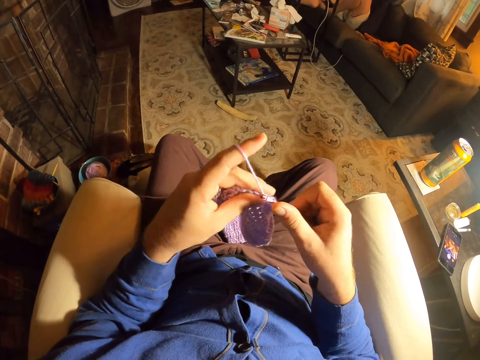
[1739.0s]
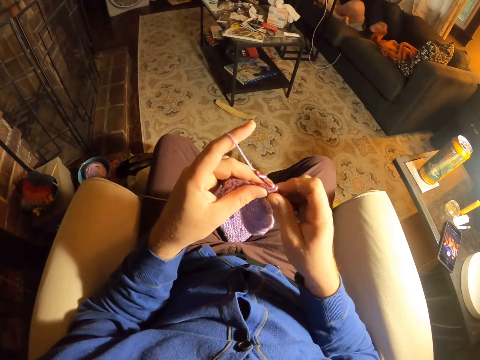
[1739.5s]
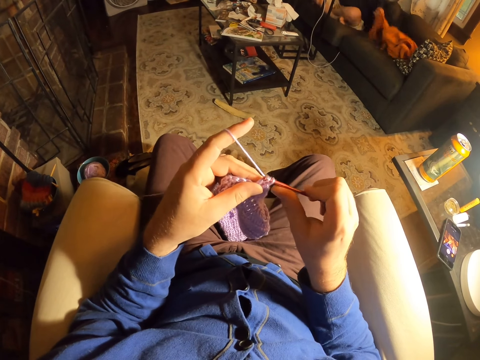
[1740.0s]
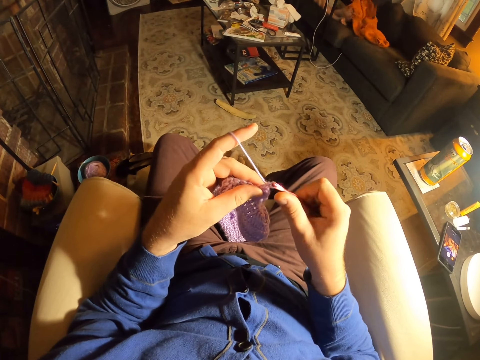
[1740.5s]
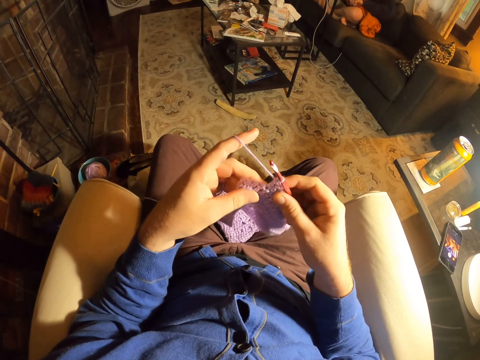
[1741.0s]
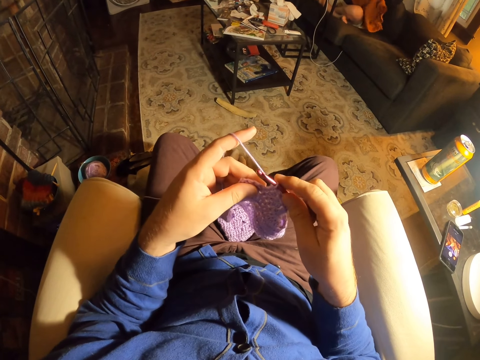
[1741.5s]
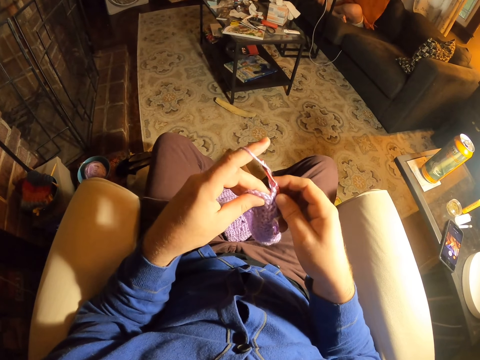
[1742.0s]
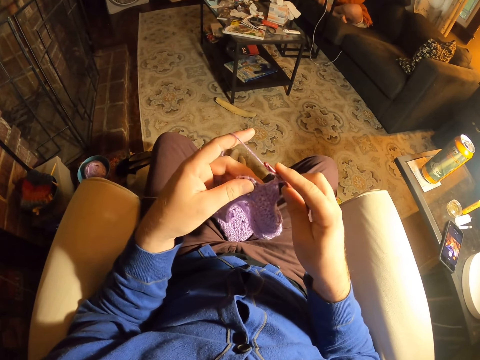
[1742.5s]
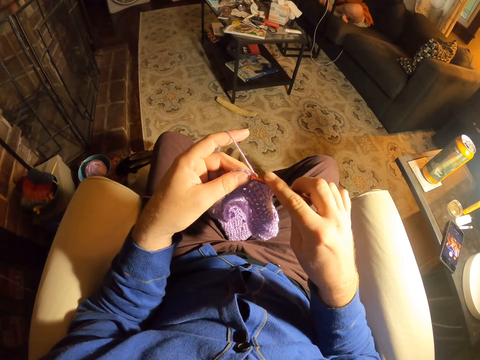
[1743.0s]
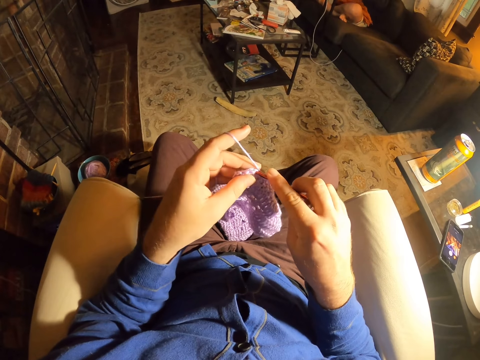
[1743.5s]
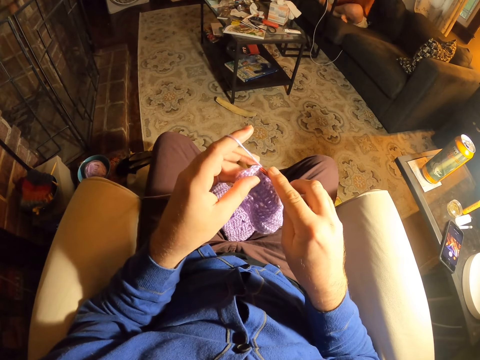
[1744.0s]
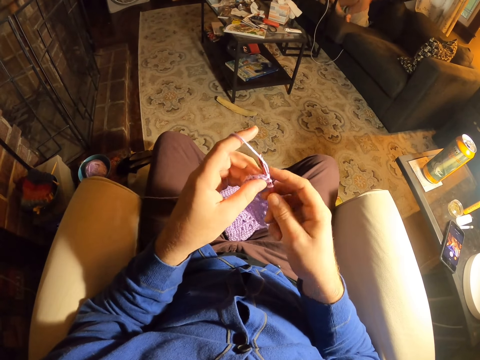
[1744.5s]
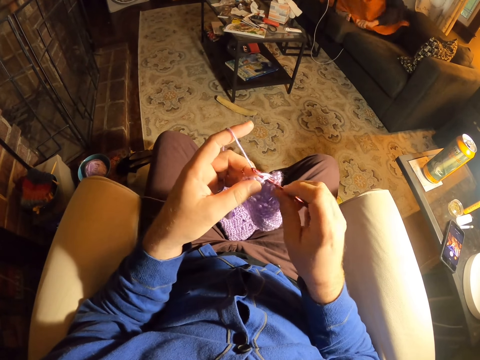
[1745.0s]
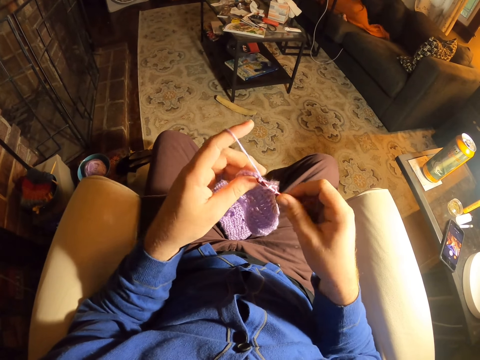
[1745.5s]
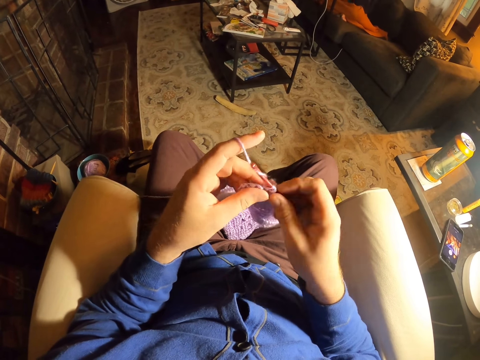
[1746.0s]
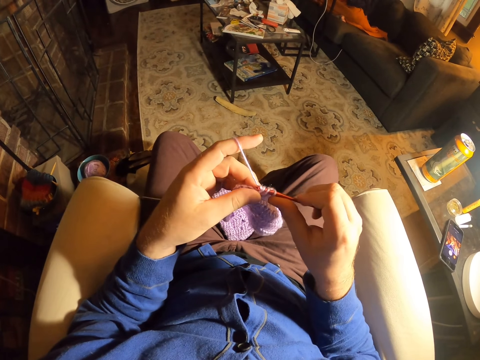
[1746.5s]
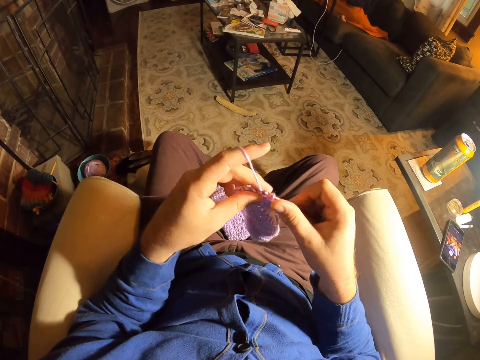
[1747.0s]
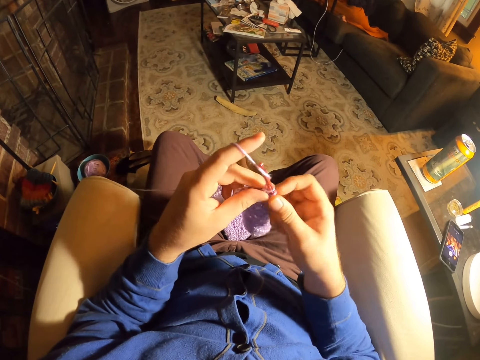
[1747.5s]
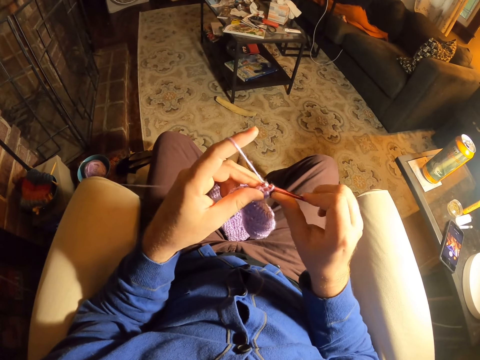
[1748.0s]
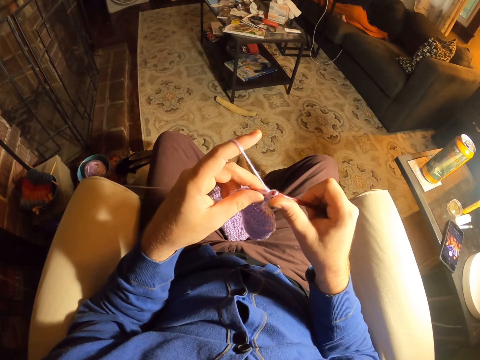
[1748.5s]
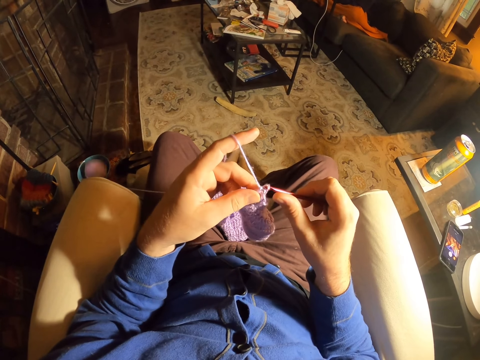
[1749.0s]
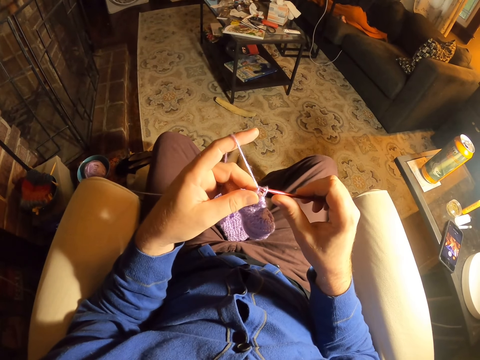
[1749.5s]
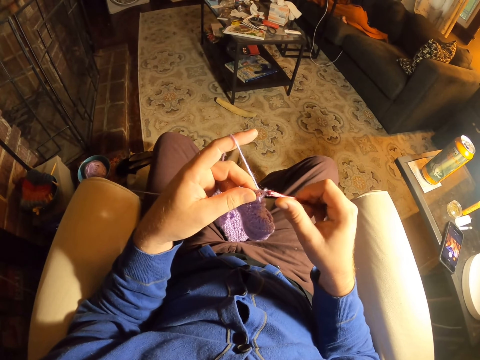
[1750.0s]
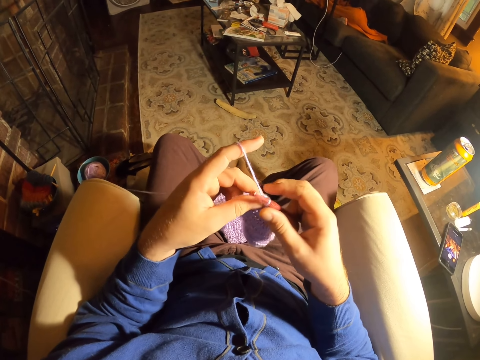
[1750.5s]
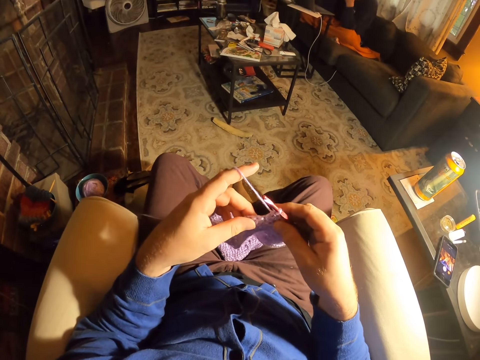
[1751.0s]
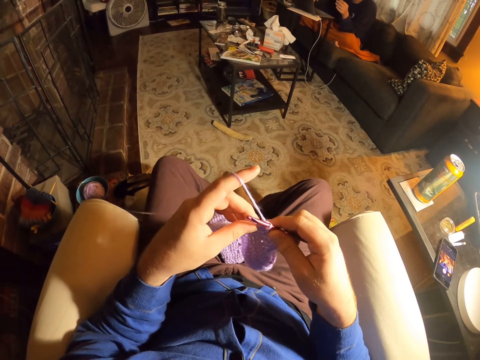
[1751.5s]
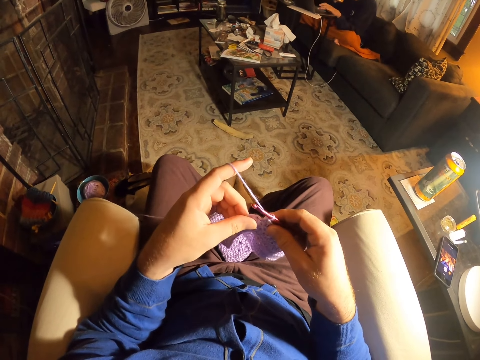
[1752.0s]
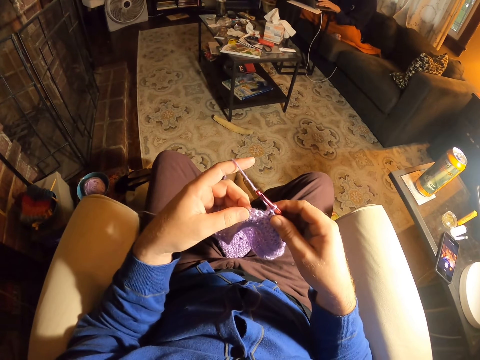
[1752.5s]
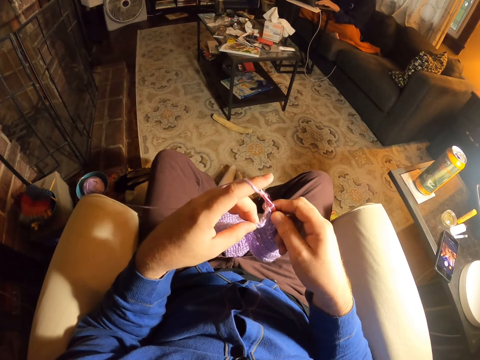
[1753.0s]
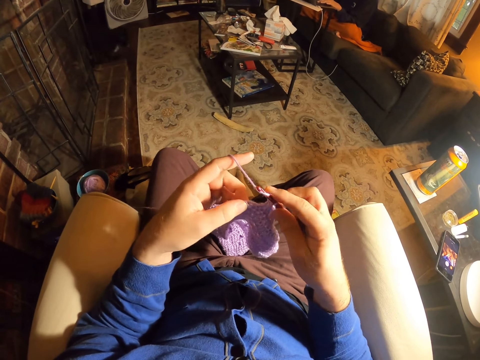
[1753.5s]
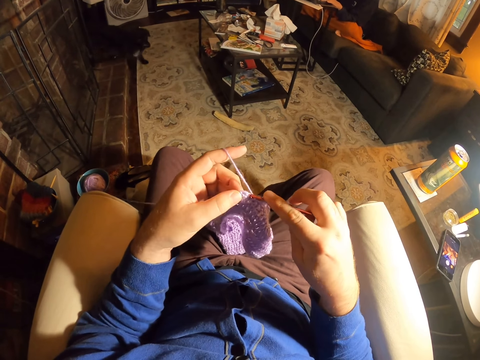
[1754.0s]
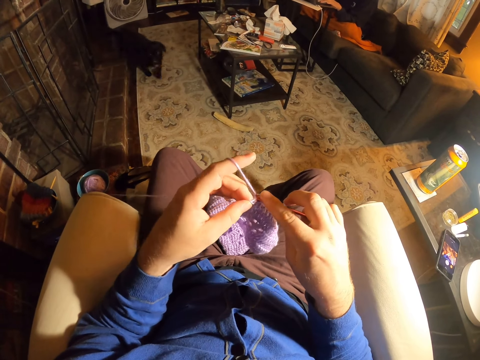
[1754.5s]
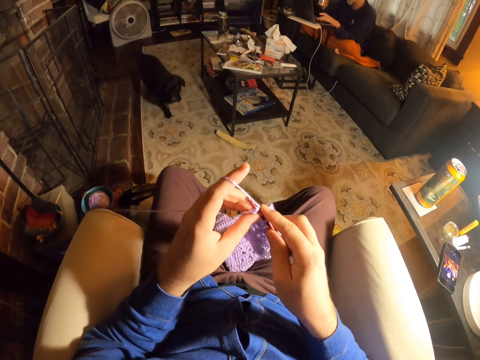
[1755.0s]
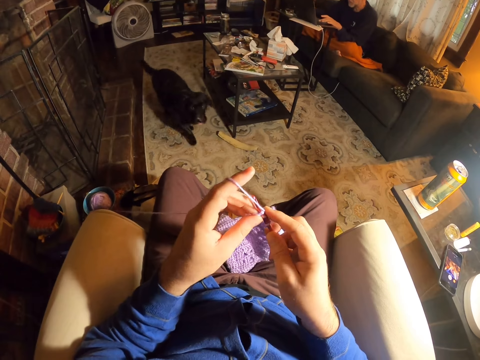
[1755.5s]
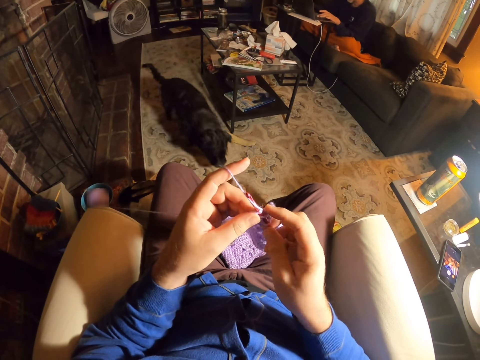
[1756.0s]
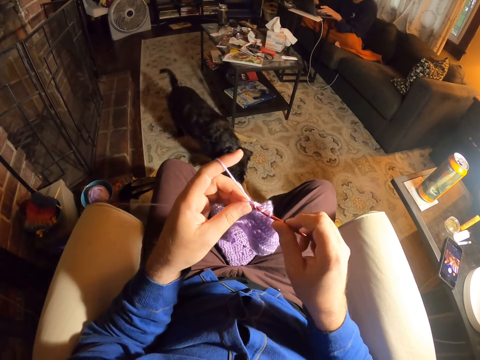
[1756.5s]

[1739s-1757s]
The camera wearer knits the fabric with a crochet needle. They roll thread around the crochet needle. They knit the fabric with the crochet needle. A person covers themselves with a cloth. The camera wearer examines the stitches. They roll thread around the crochet needle. They knit the fabric with the crochet needle. They roll thread around the crochet needle. They knit the fabric with the crochet needle. They roll thread around the crochet needle. They knit the fabric with the crochet needle. They examine the stitches. They roll thread around the crochet needle. They knit the fabric with the crochet needle.

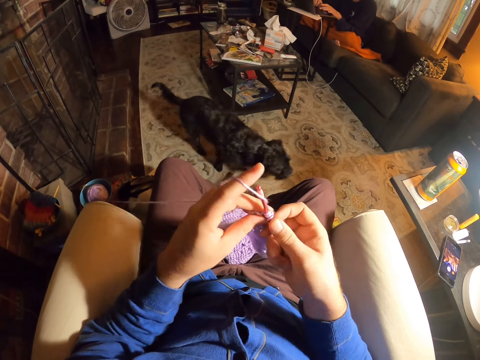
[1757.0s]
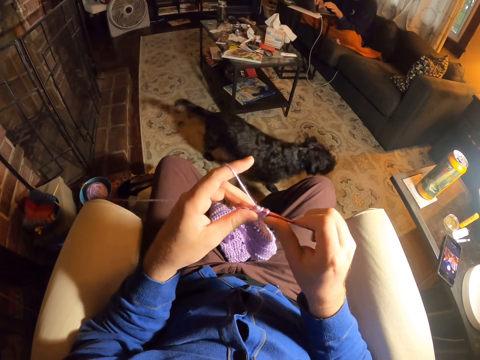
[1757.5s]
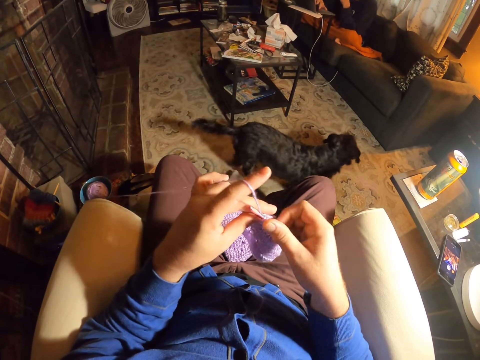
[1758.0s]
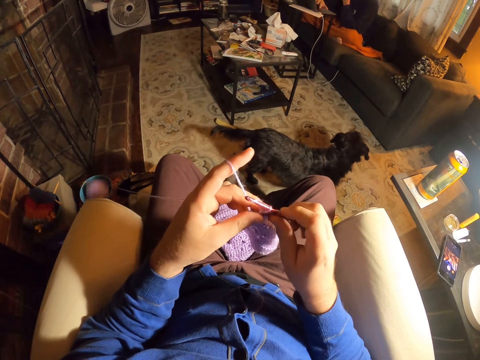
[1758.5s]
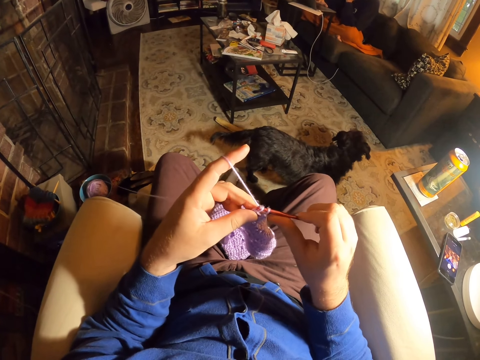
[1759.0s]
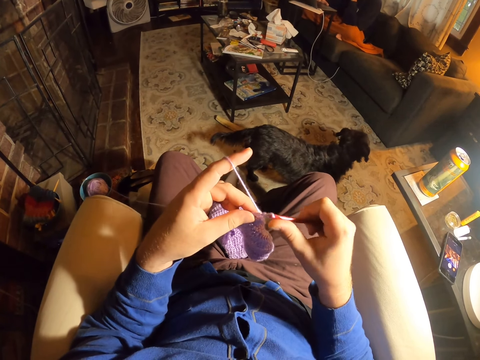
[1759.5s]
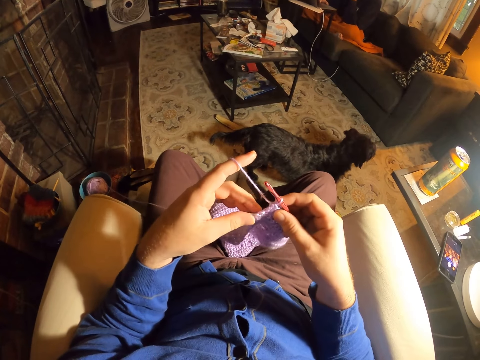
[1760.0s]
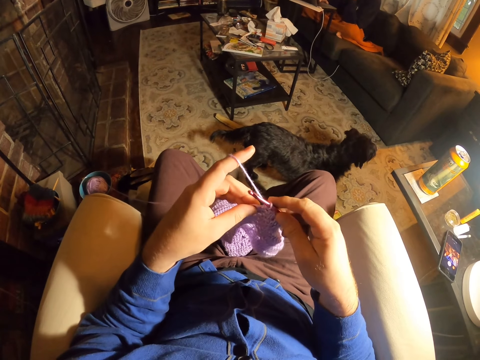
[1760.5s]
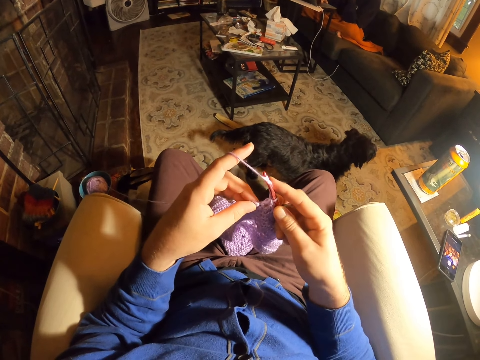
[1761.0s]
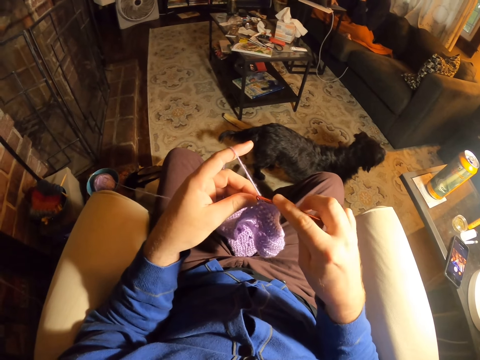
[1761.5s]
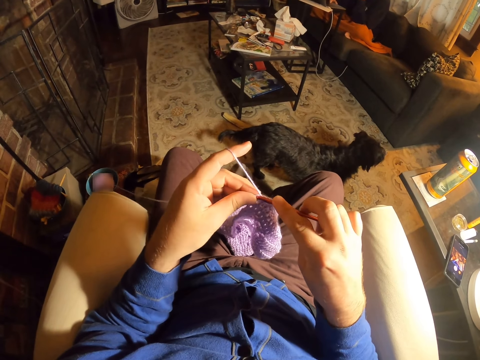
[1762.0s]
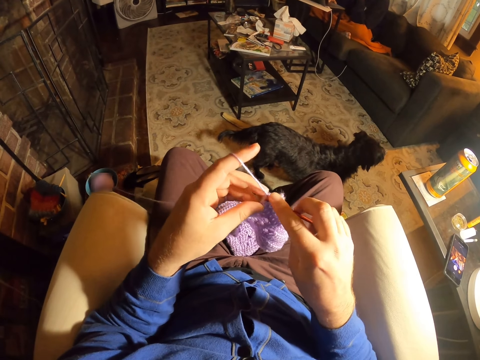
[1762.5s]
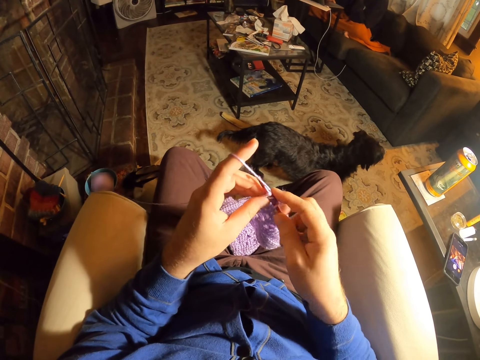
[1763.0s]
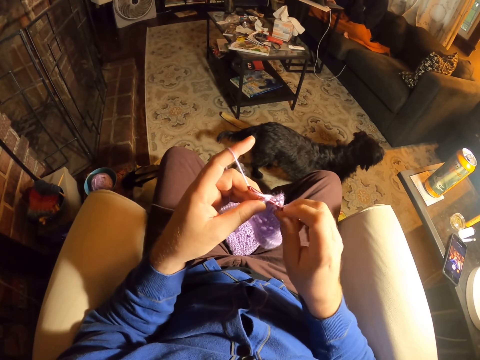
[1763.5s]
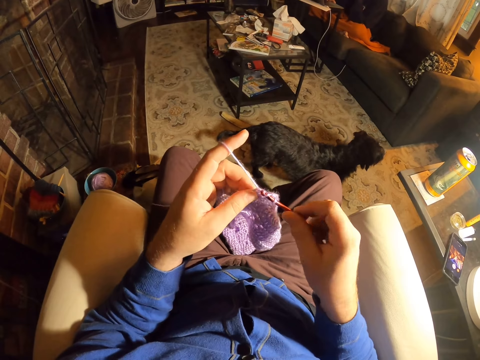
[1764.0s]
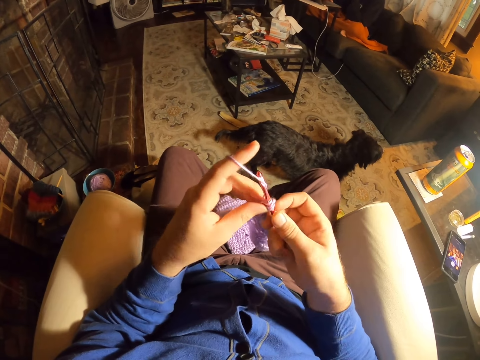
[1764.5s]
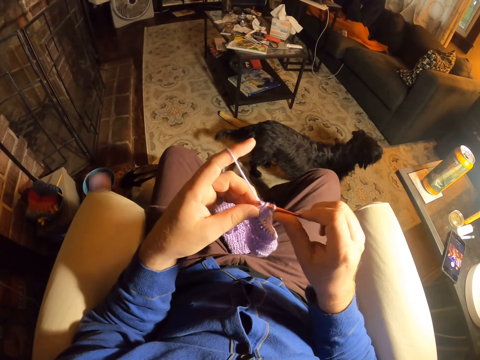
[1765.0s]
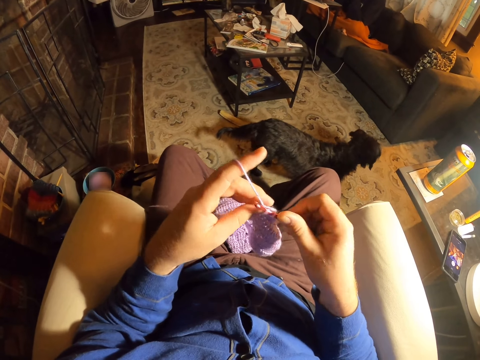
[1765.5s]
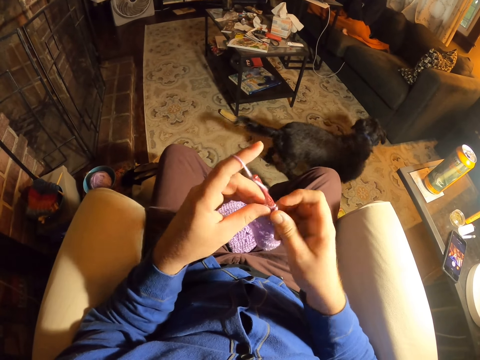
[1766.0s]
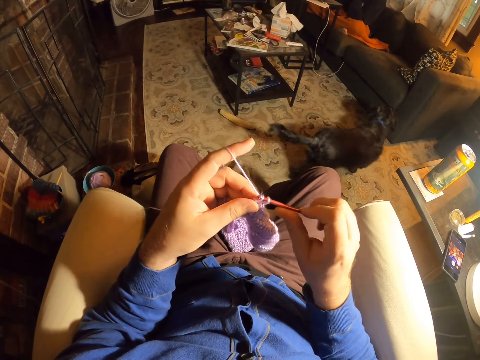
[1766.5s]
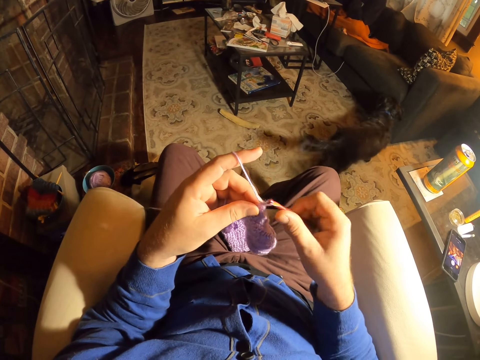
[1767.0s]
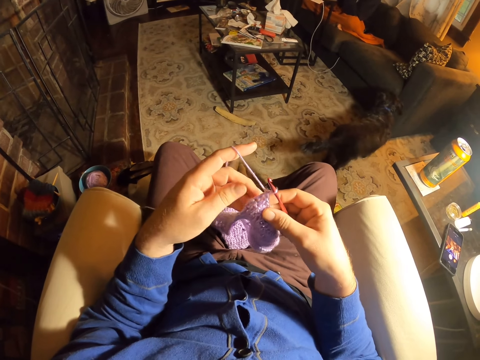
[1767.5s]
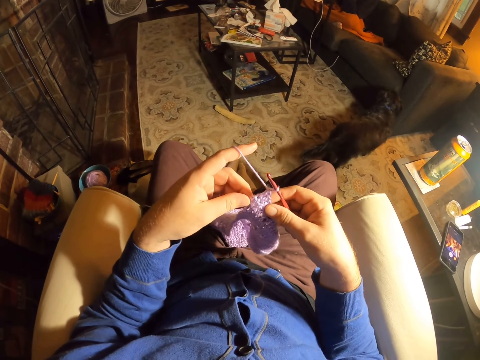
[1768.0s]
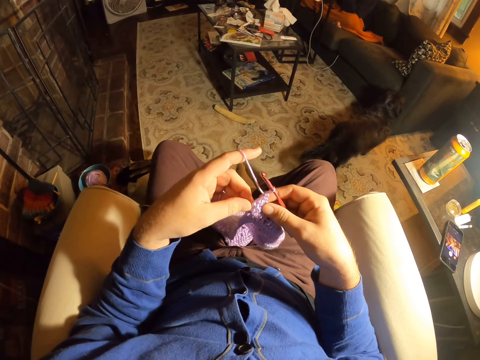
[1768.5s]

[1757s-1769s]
The camera wearer rolls thread around the crochet needle. They knit the fabric with the crochet needle. They roll thread around the crochet needle. They knit the fabric with the crochet needle. They examine the stitches. They roll thread around the crochet needle. They knit the fabric with the crochet needle. They roll thread around the crochet needle. They knit the fabric with the crochet needle. They roll thread around the crochet needle. They knit the fabric with the crochet needle. They examine the stitches.
